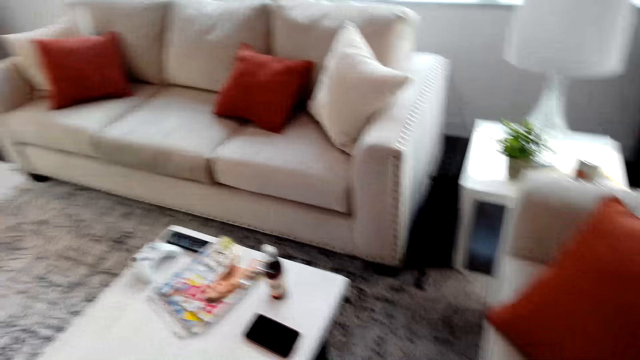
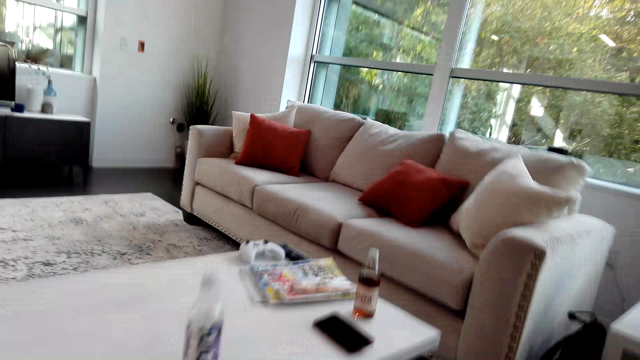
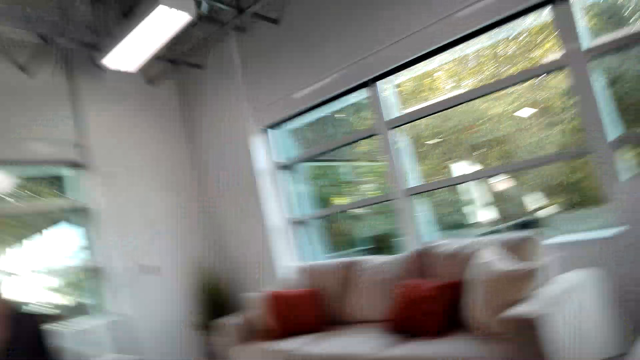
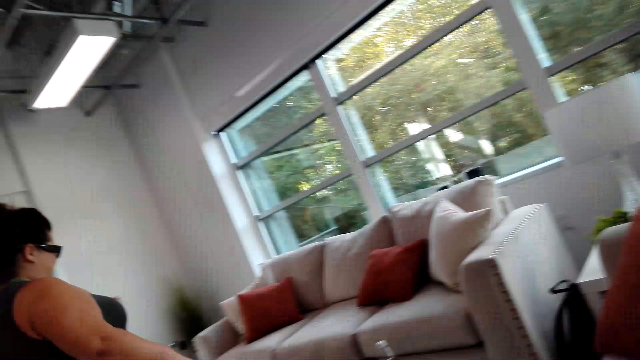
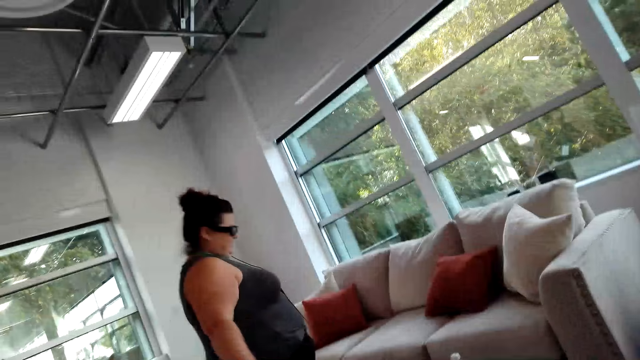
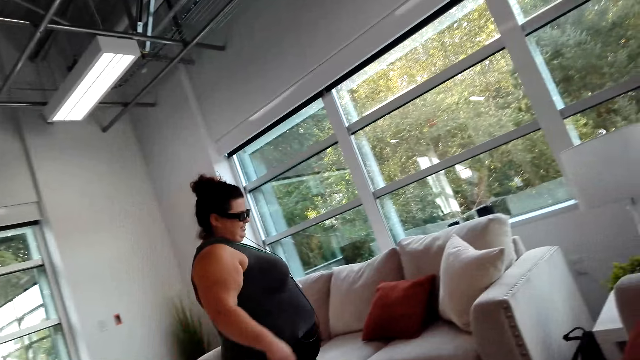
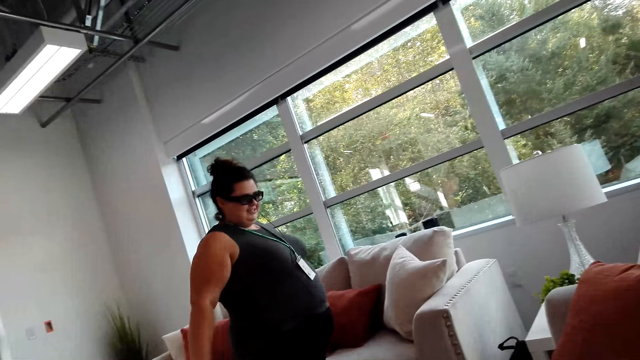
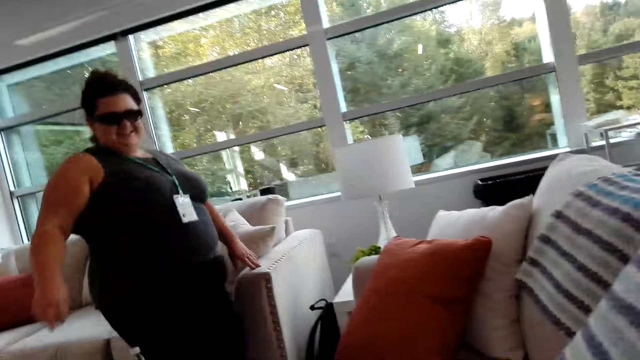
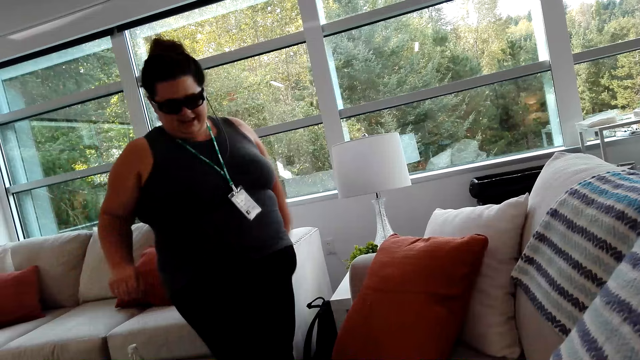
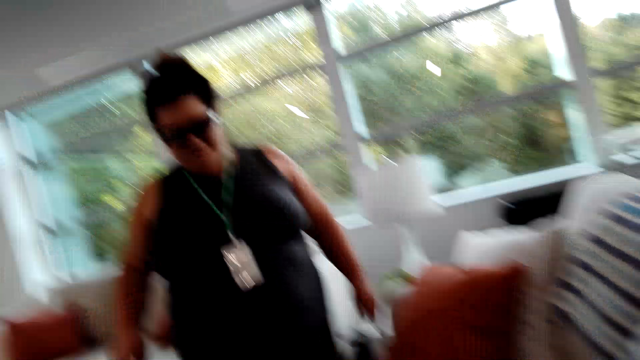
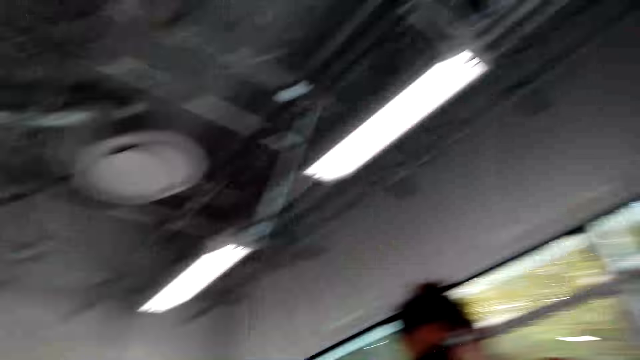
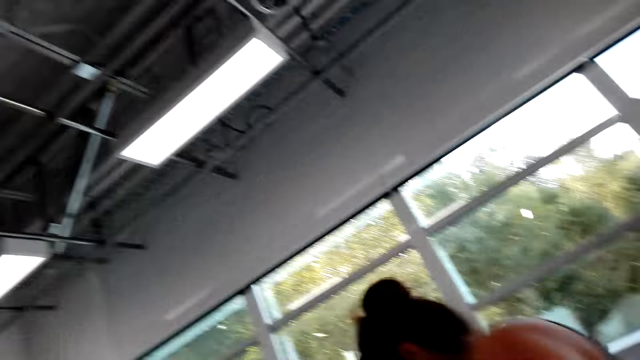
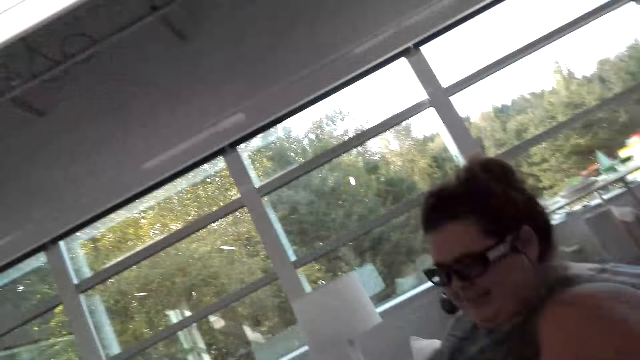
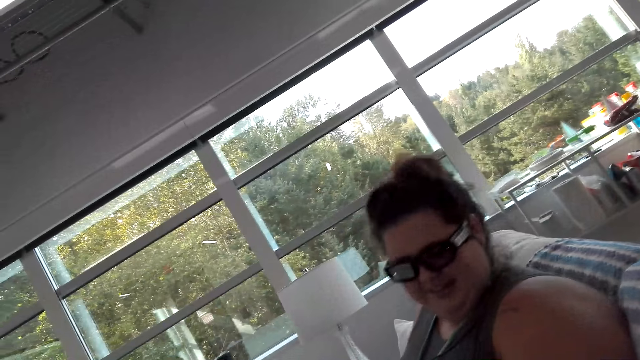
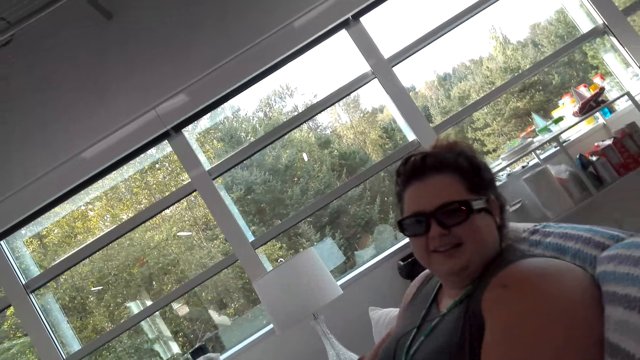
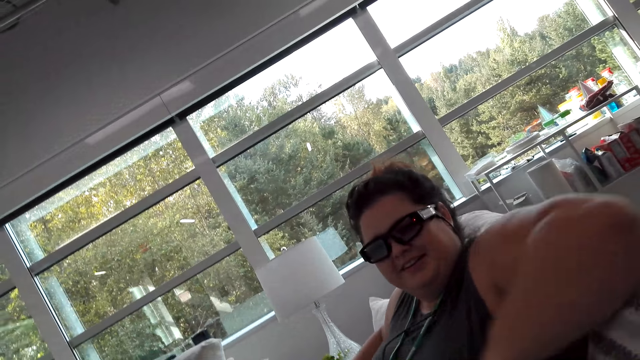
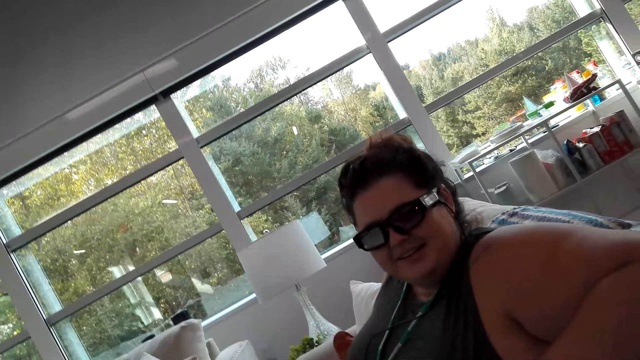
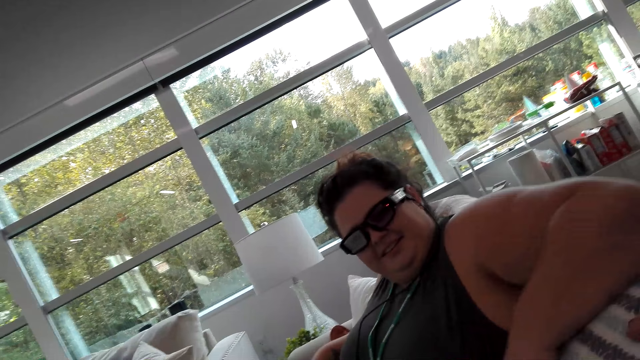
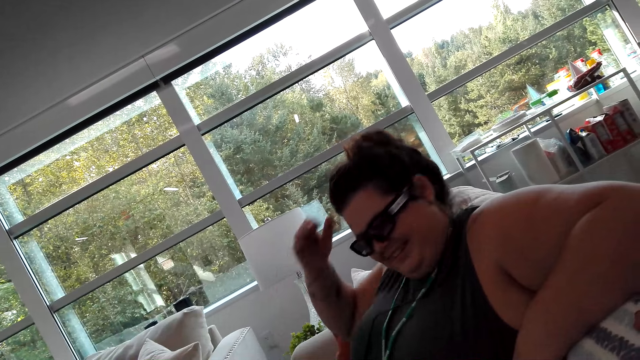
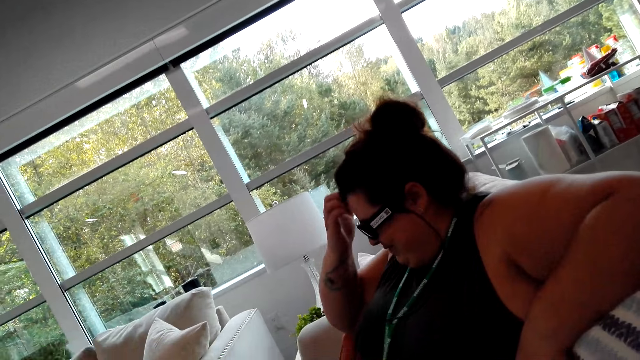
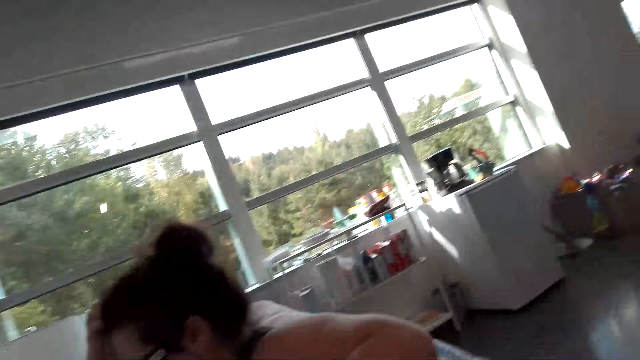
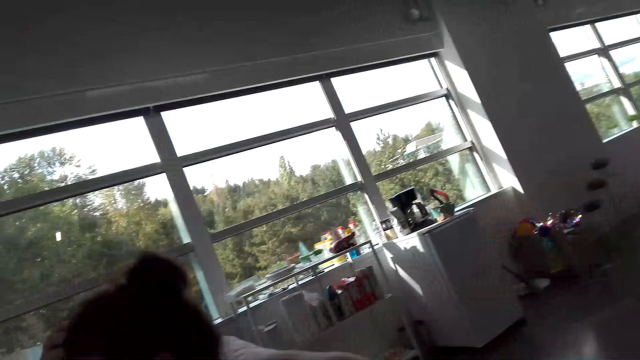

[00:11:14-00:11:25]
The camera wearer sits on the couch. A woman walks to the couch and sits with another woman on the couch.

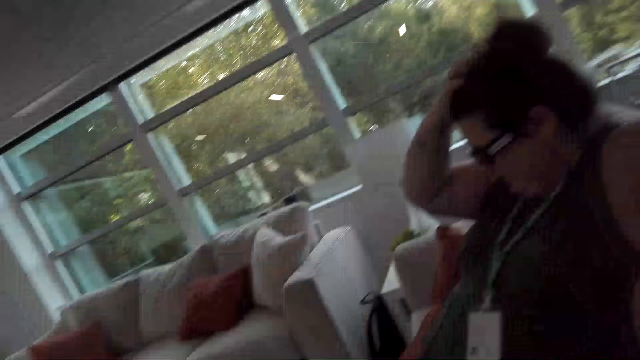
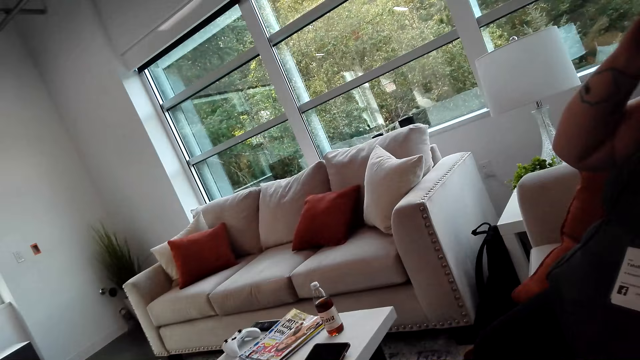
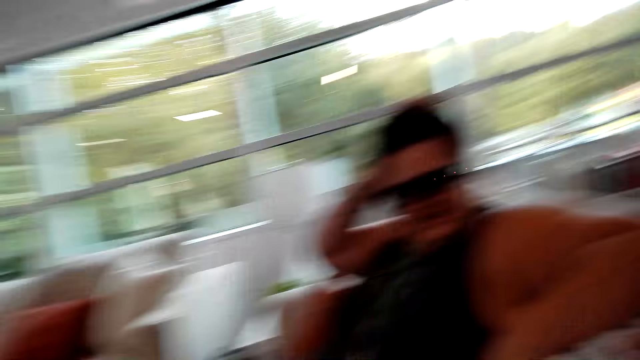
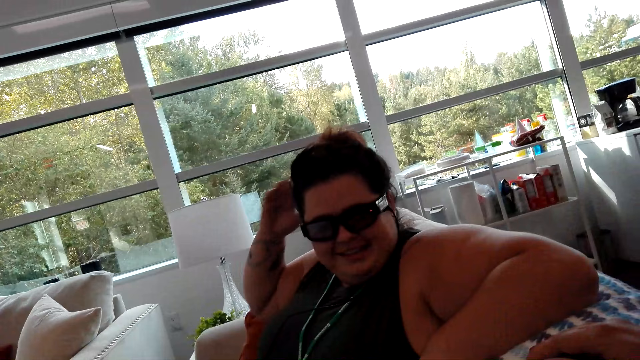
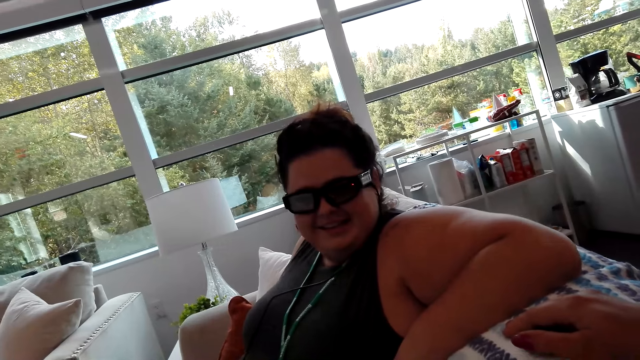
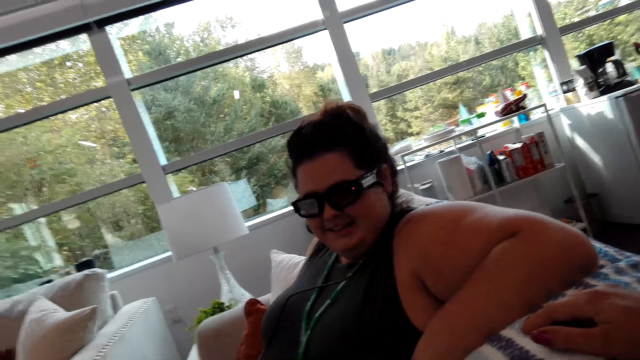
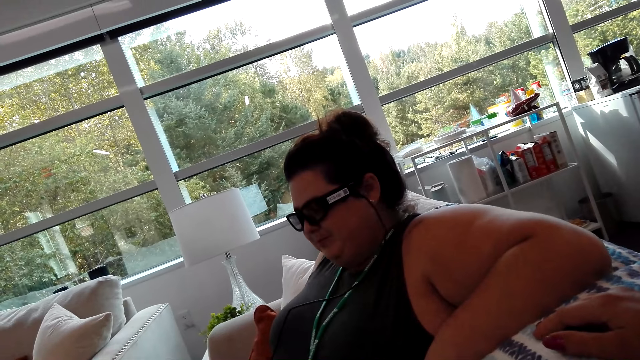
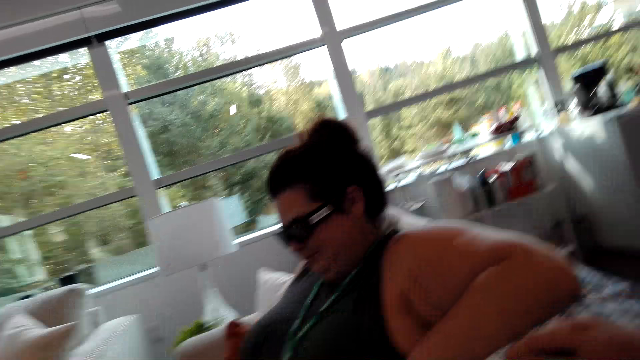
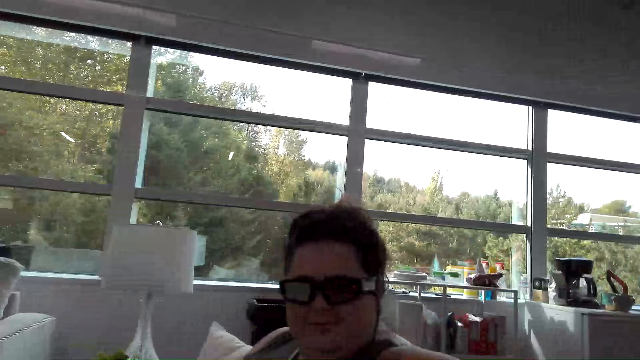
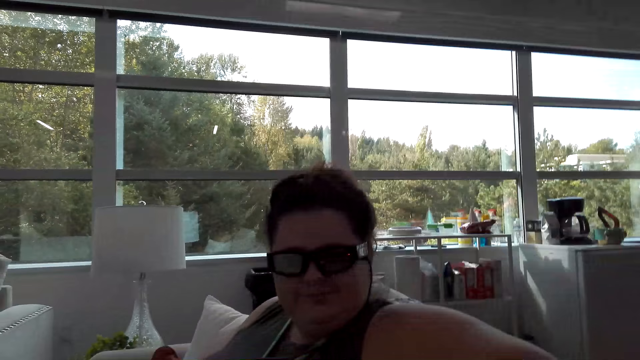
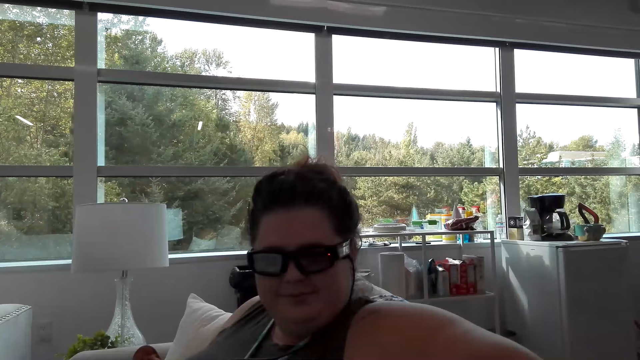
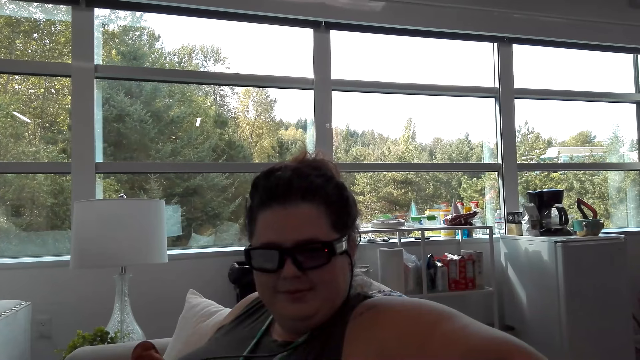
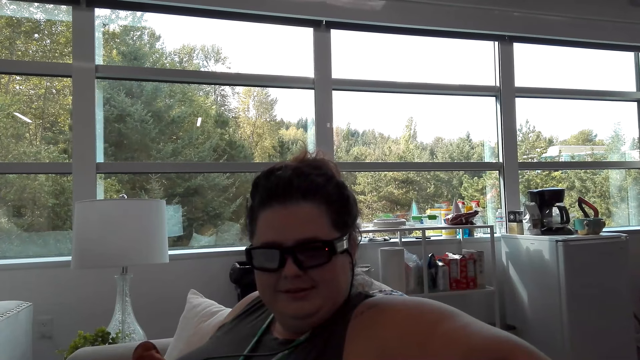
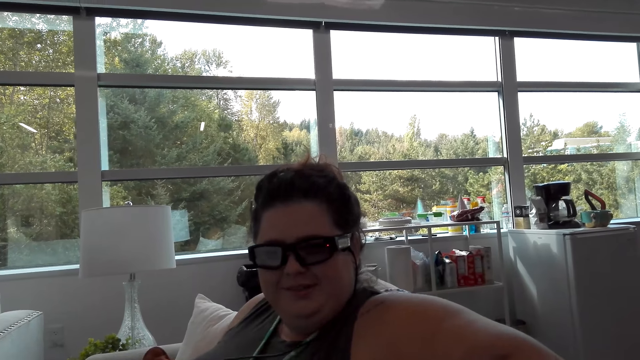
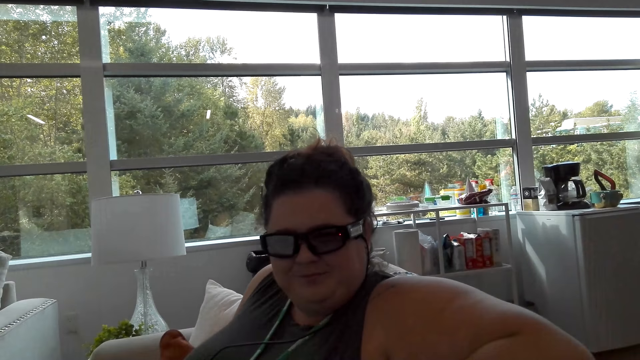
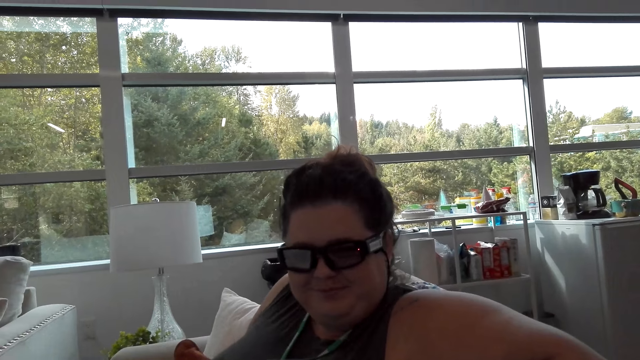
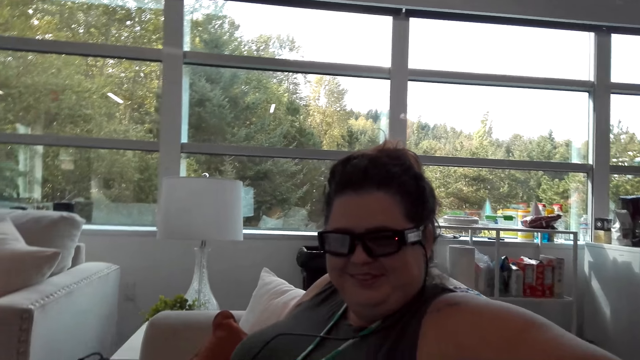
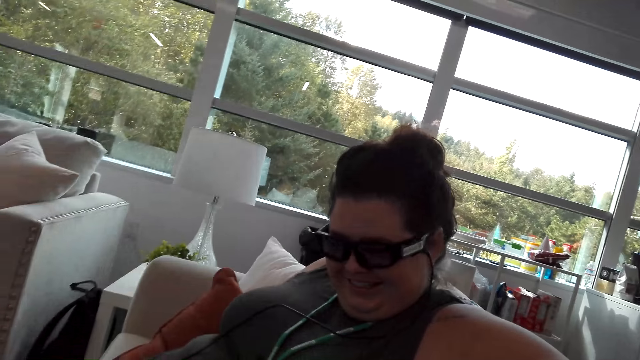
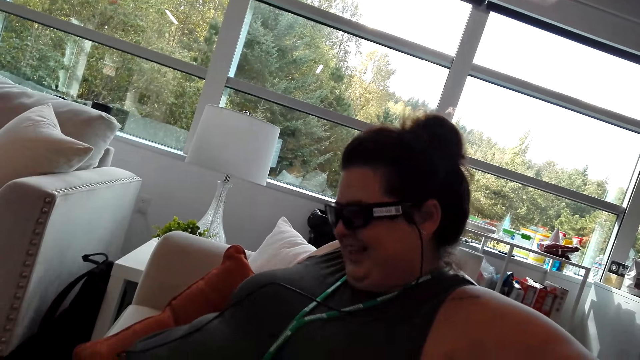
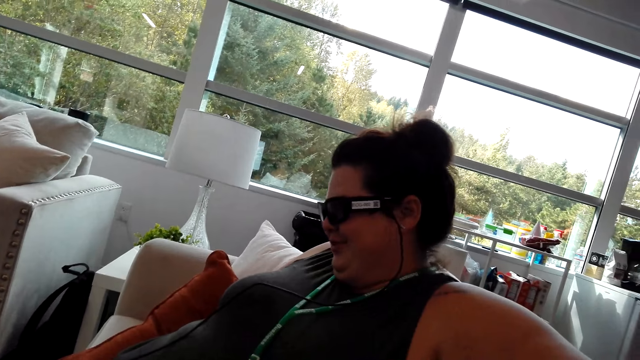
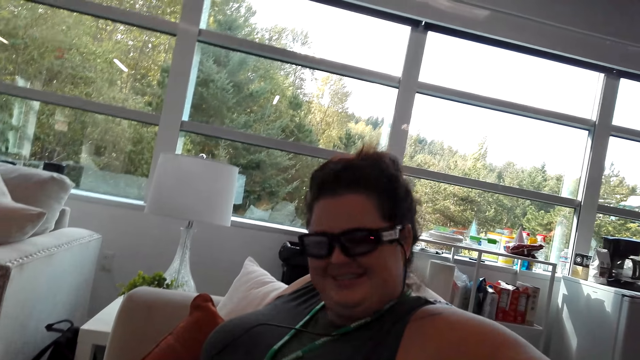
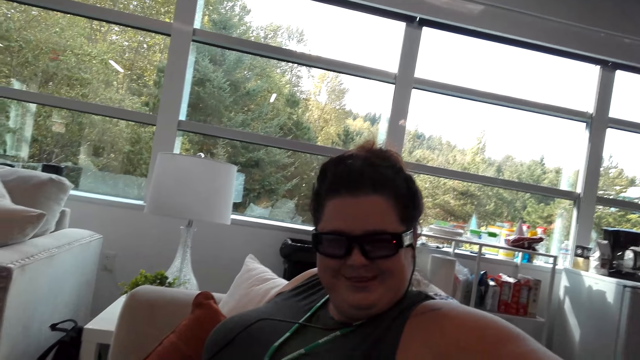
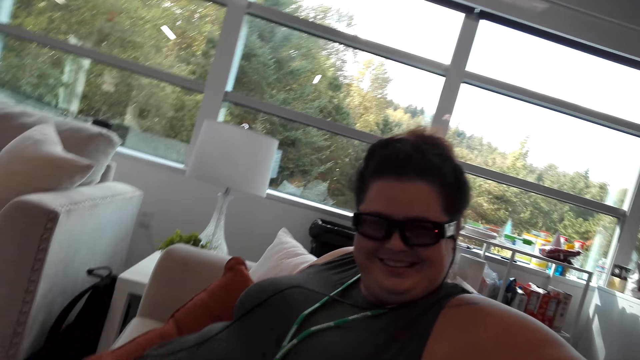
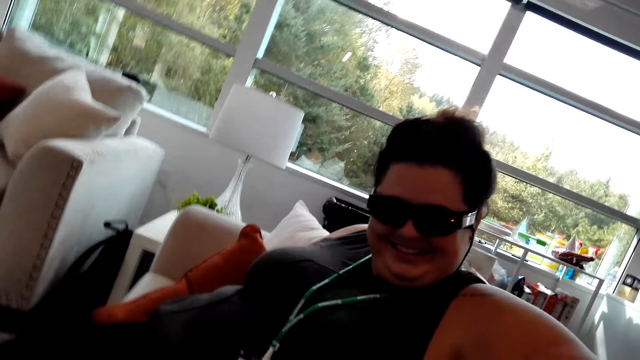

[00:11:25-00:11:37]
The woman converses with the other woman.
